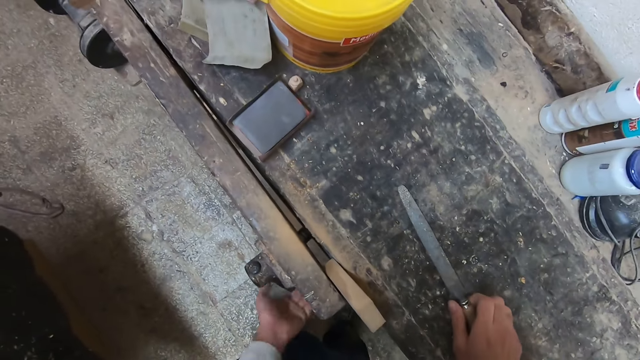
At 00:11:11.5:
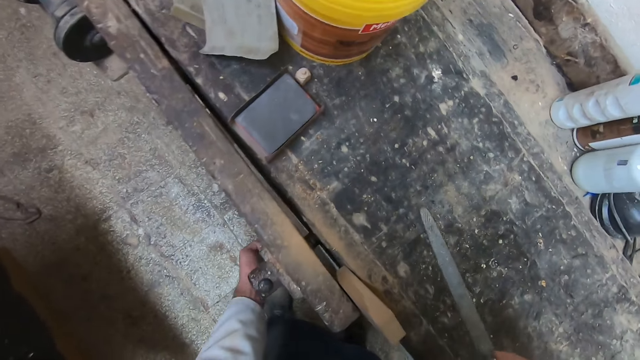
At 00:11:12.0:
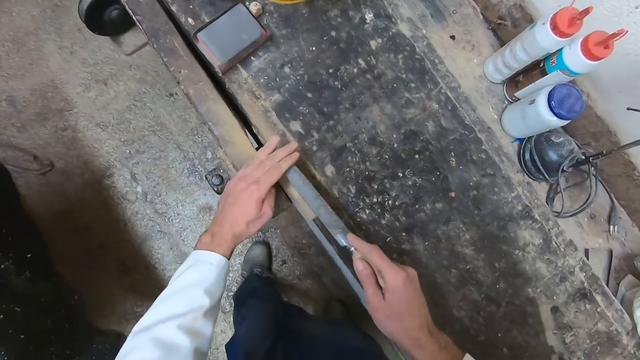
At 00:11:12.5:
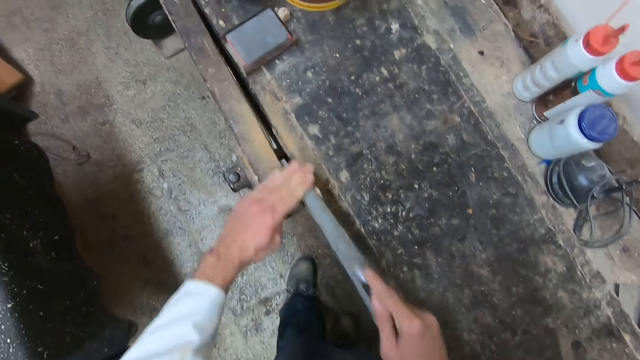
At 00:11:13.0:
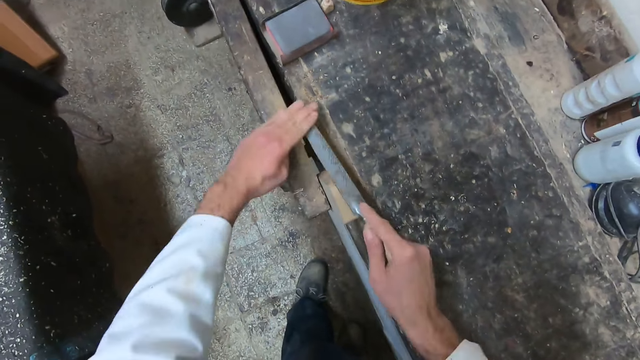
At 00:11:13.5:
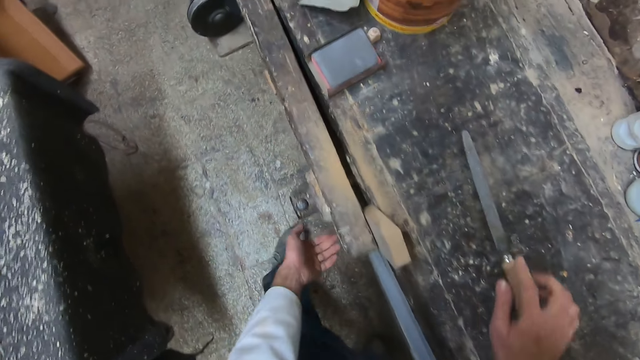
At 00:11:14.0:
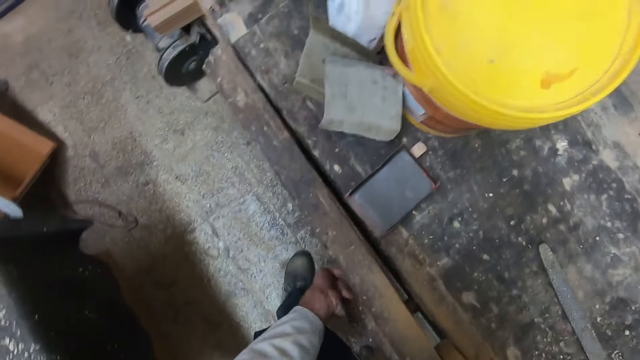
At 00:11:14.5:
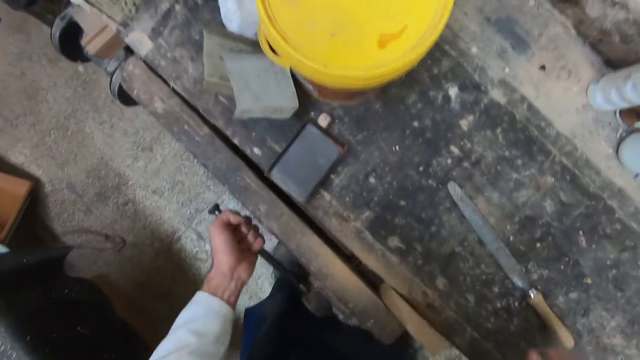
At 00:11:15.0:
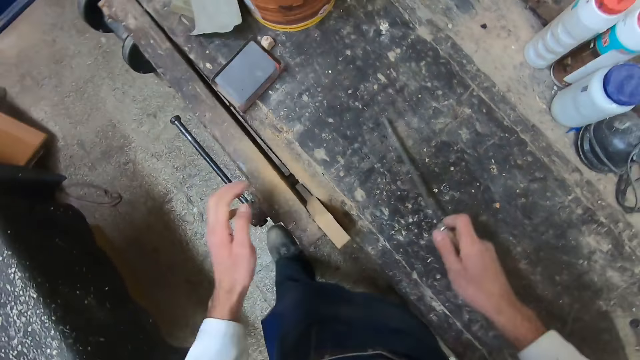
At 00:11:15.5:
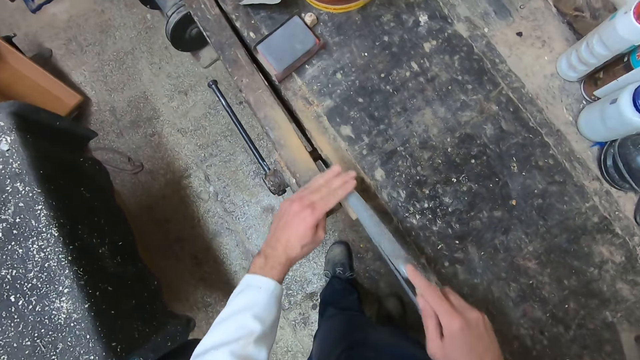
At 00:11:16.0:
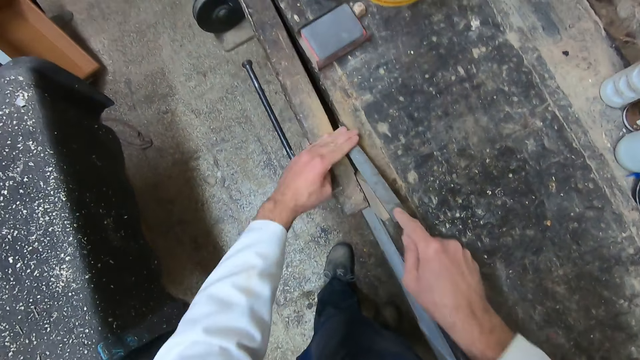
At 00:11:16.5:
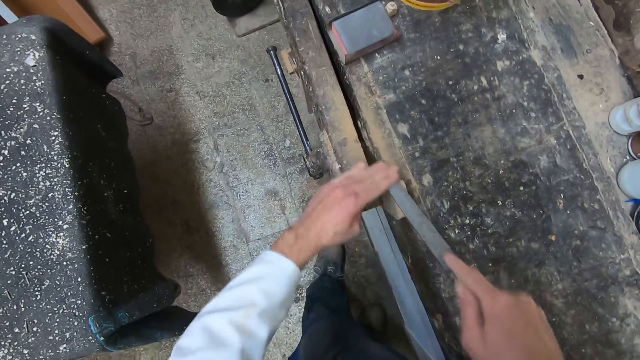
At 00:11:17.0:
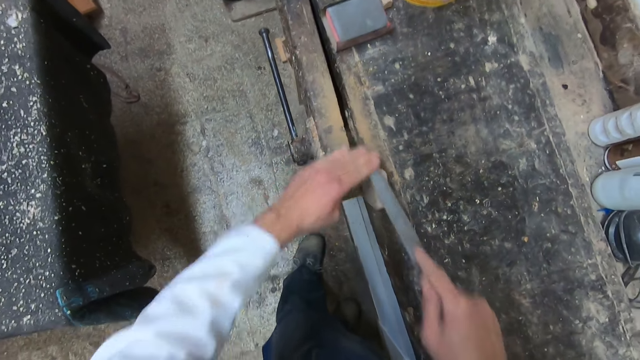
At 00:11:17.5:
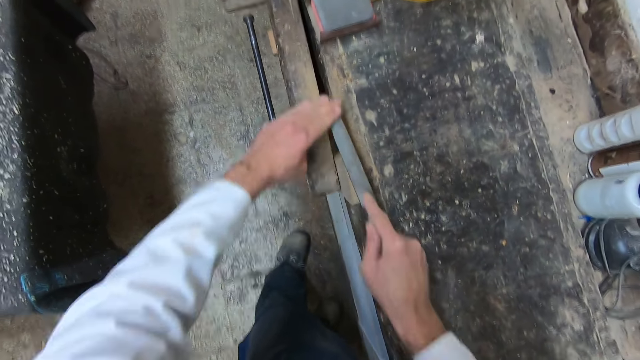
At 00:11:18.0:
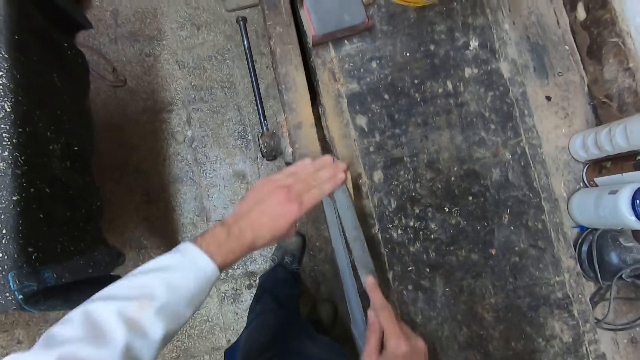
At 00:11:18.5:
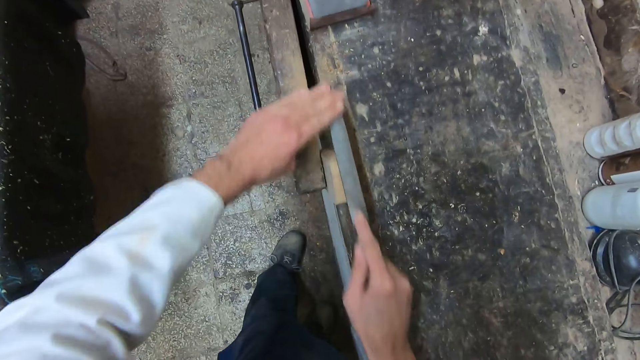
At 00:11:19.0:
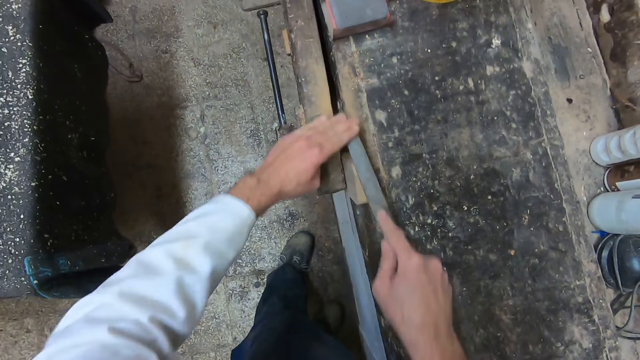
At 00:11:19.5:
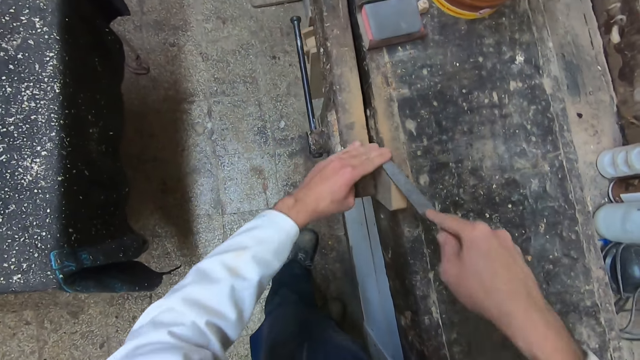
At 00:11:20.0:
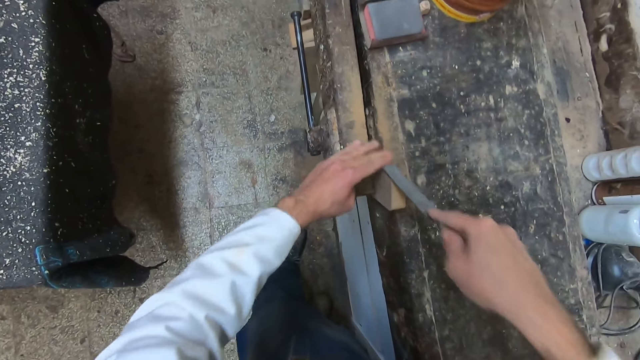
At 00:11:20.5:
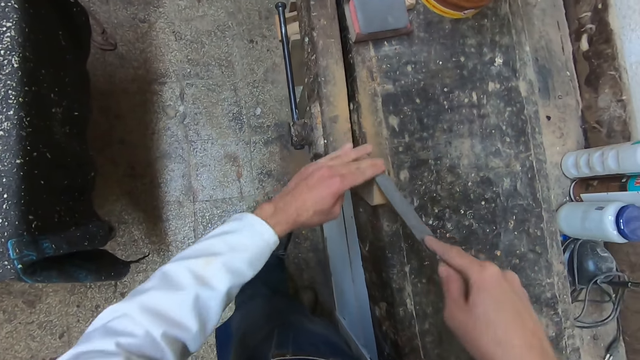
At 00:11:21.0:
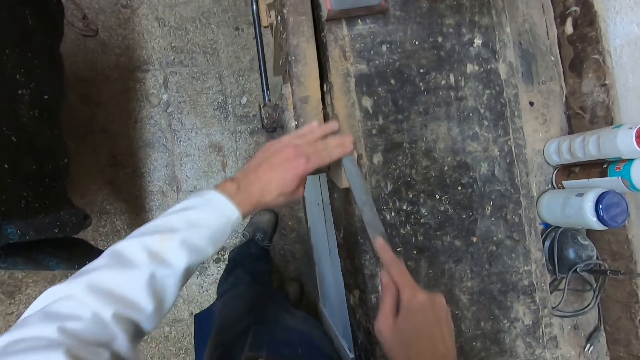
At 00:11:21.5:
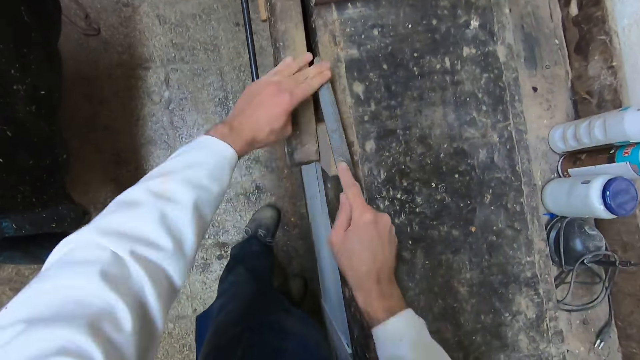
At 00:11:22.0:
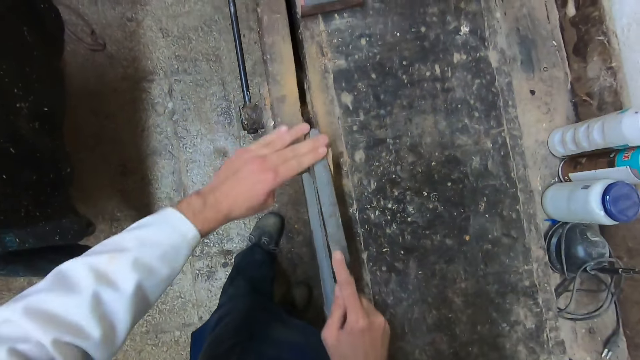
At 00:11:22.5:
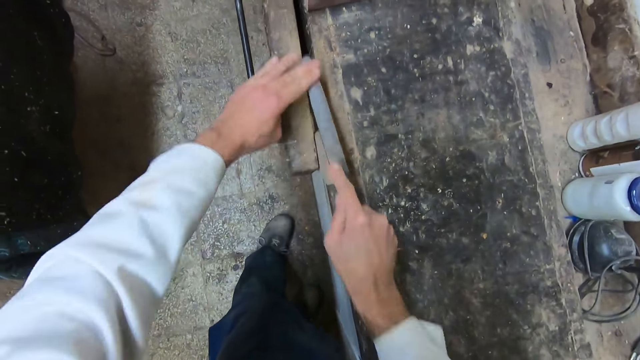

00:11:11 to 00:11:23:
The camera wearer picks up the chisel from the workbench. He smoothens an edge of the wood with the chisel. He sharpens the piece of wood. He drops the chisel on the workbench. He tightens the knob further with his left hand. He picks up the chisel from the workbench with his right hand. He smoothens the edge of the wood with the chisel. He sharpens the piece of wood.

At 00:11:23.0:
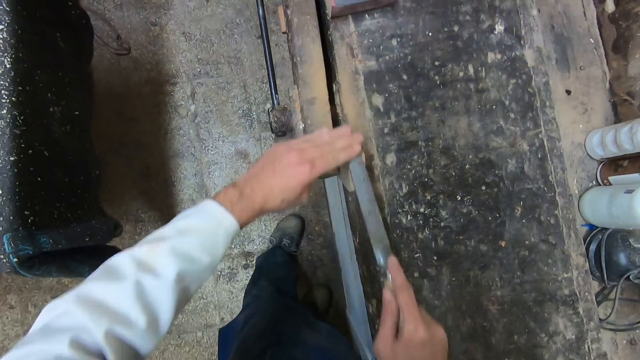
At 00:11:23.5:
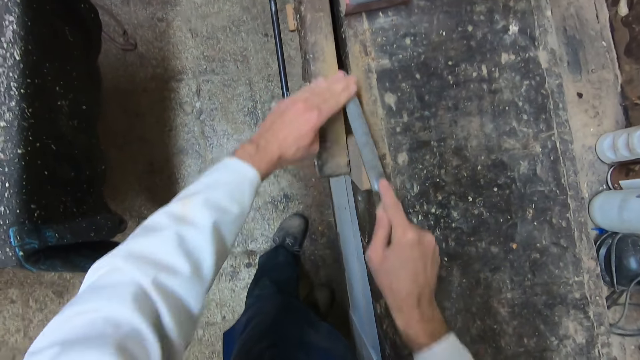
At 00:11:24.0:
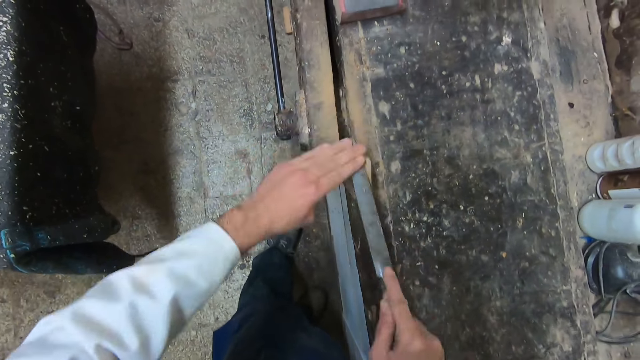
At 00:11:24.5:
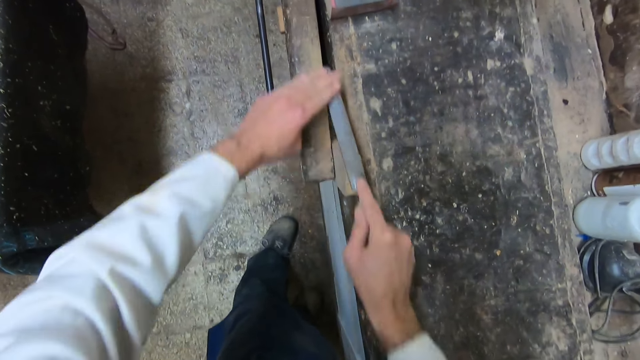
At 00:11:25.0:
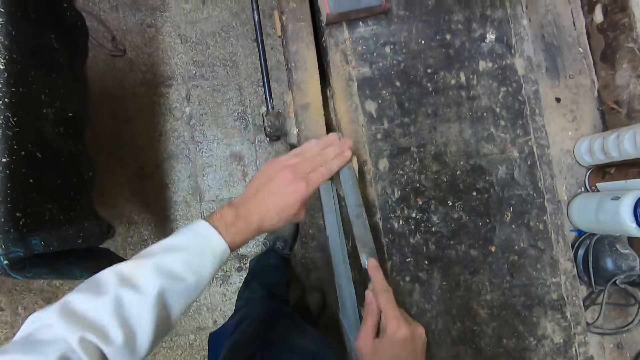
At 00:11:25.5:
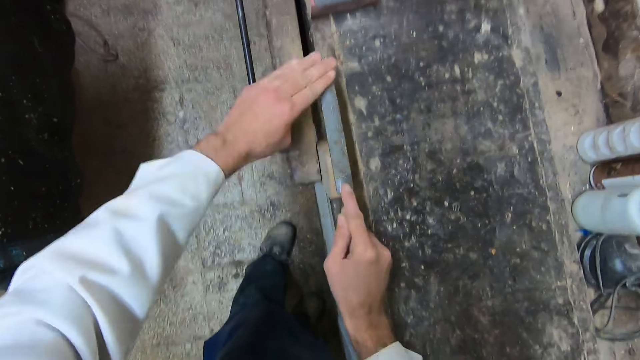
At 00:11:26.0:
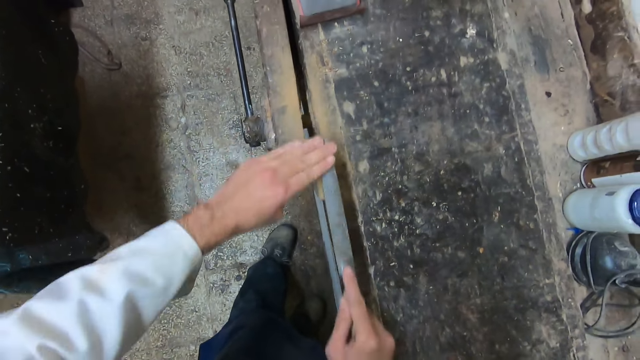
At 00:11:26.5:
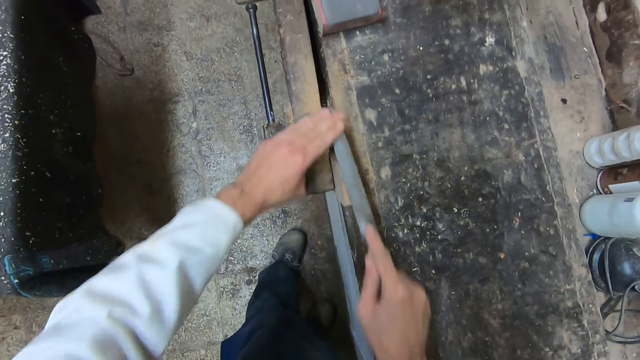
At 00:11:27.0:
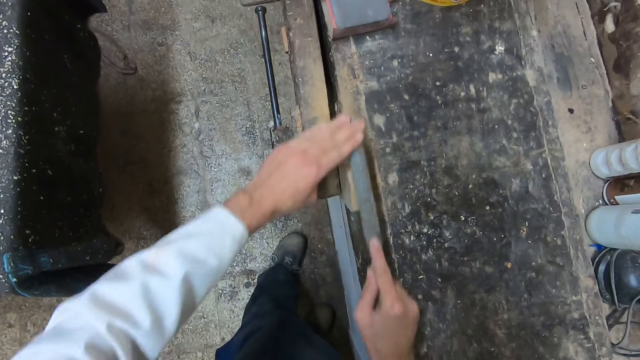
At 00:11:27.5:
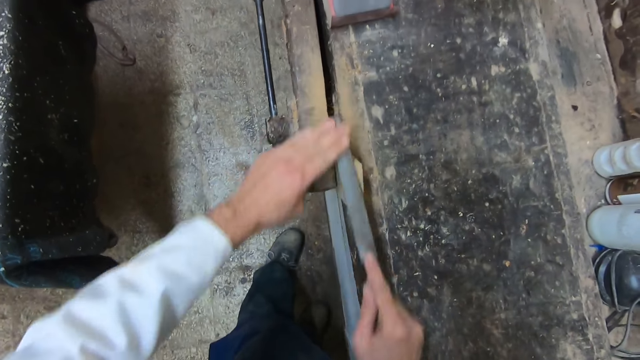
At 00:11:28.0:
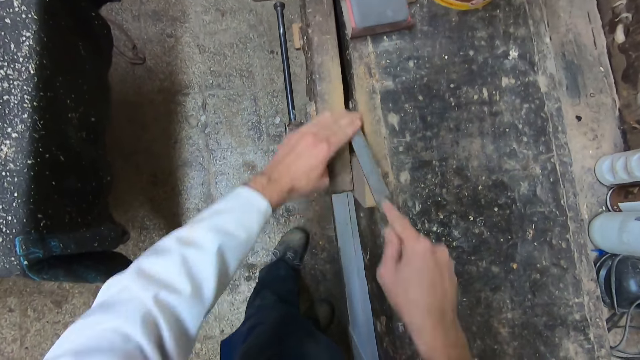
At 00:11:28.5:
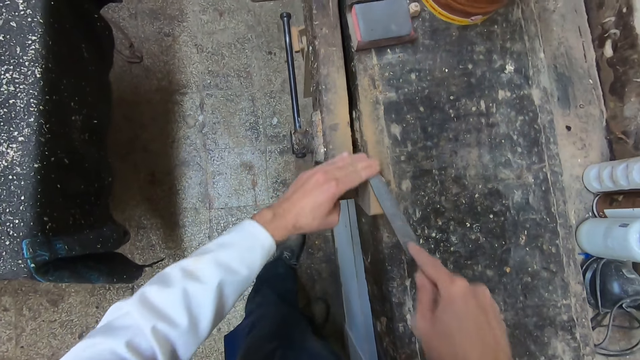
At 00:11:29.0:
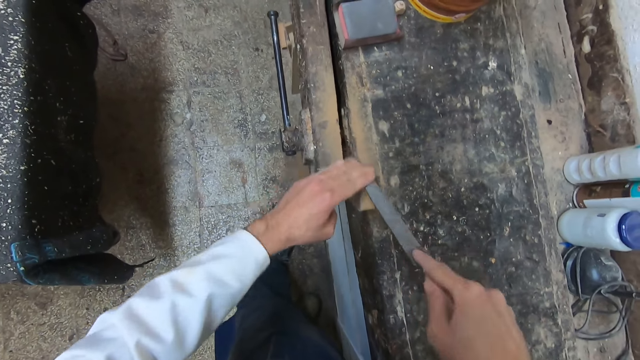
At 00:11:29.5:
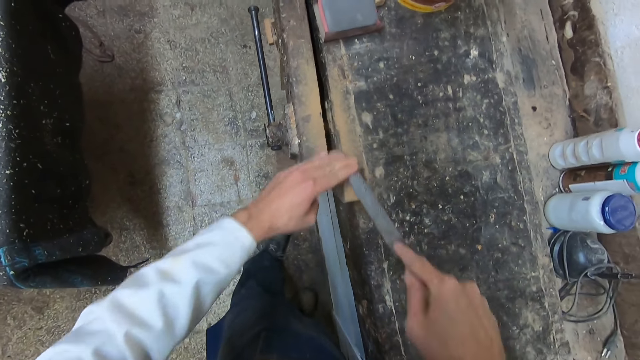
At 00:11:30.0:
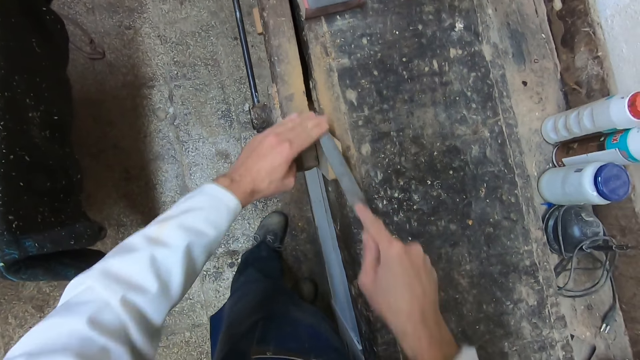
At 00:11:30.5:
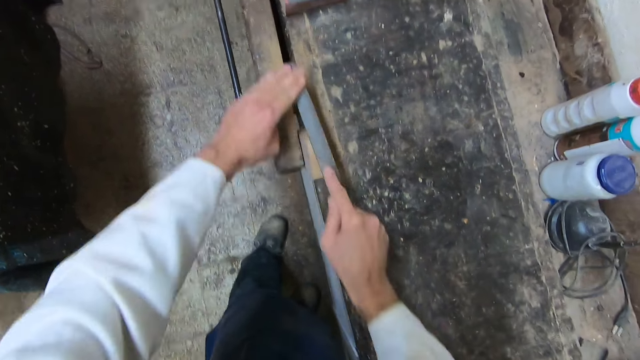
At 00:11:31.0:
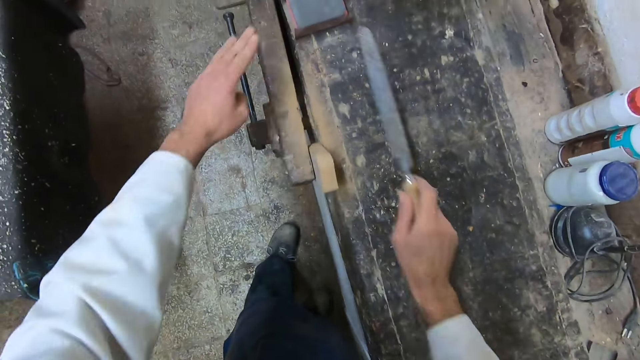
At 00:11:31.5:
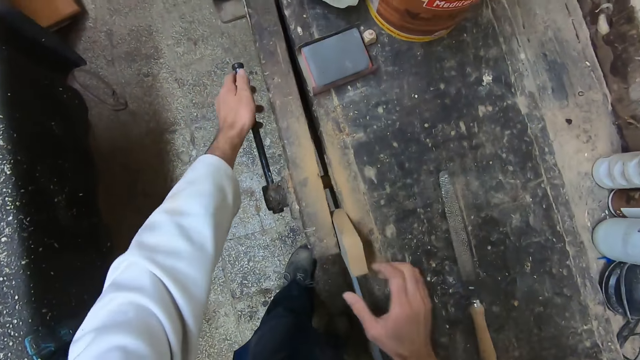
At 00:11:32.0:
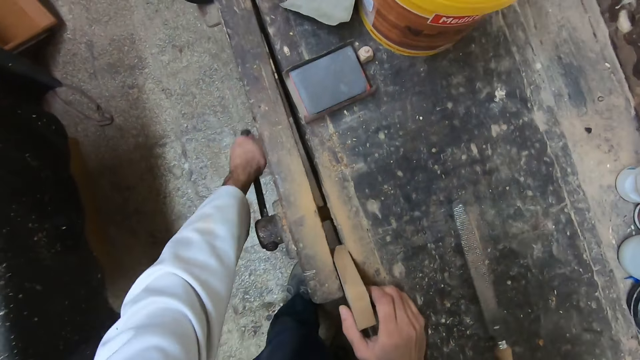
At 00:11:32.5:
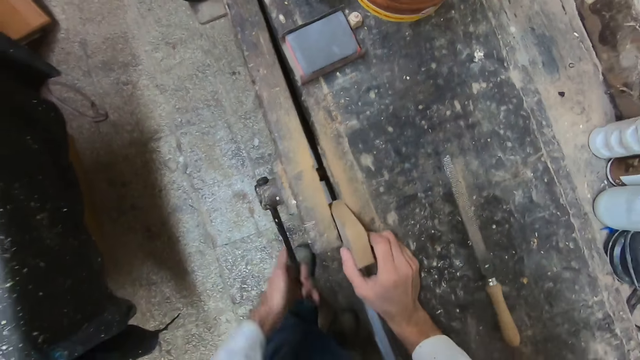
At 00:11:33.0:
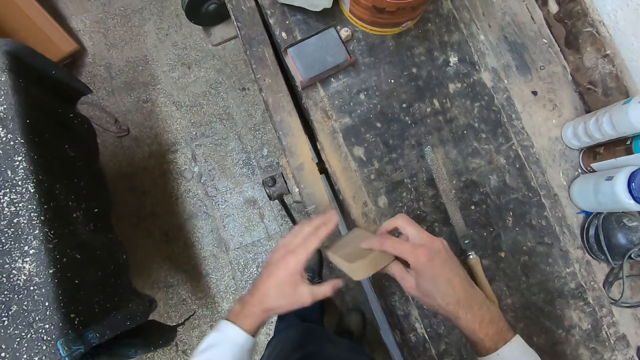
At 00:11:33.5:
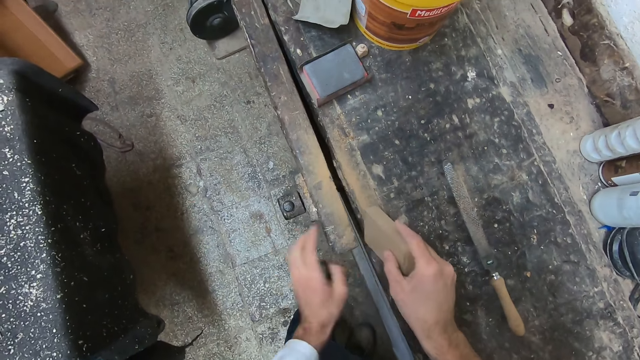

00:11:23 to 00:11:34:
The camera wearer drops the chisel on the workbench. He loosens the knob with his left hand. He pulls out the wood from the part of the workbench with his right hand. He turns the piece of wood.
